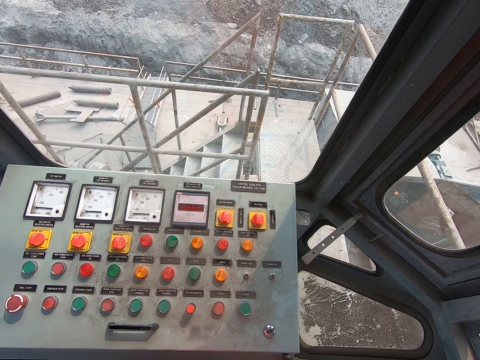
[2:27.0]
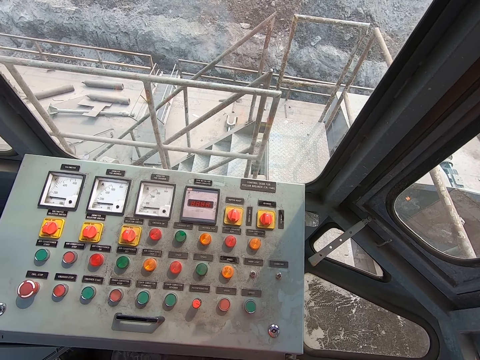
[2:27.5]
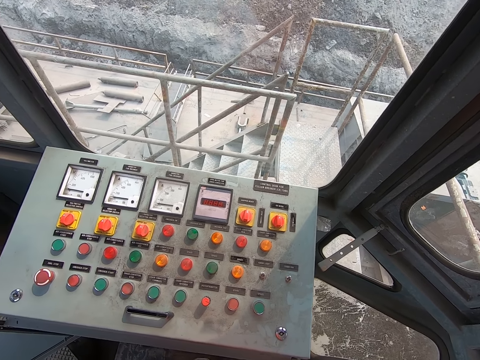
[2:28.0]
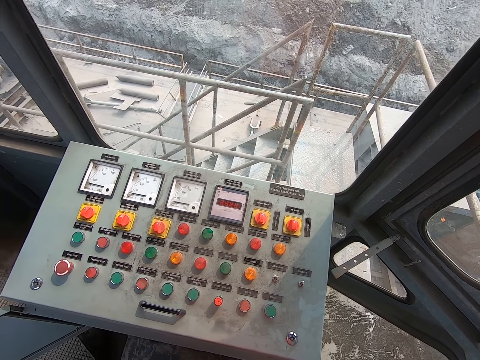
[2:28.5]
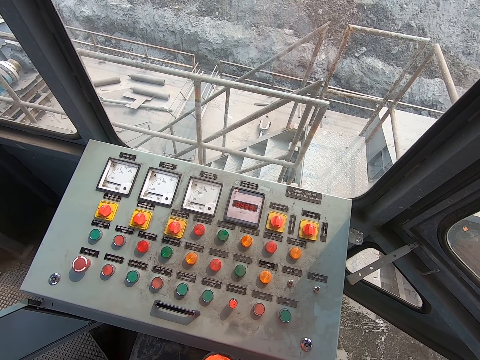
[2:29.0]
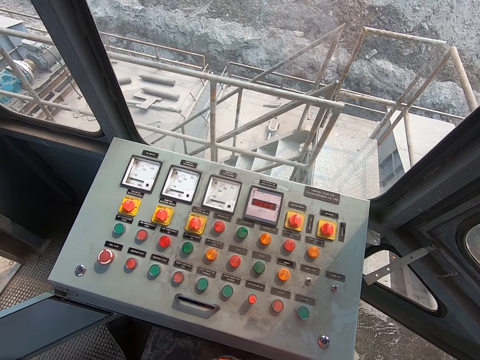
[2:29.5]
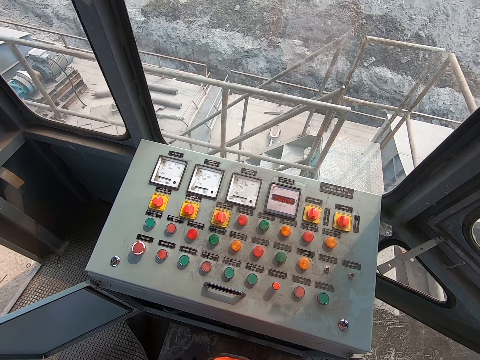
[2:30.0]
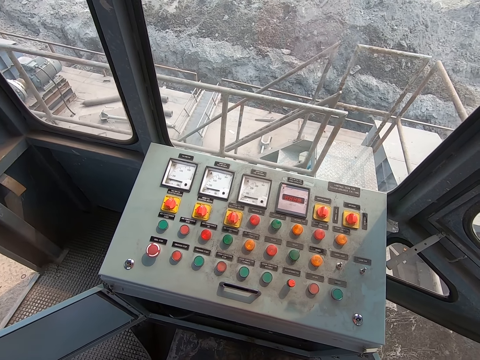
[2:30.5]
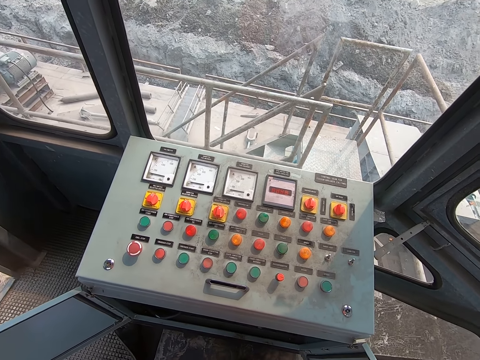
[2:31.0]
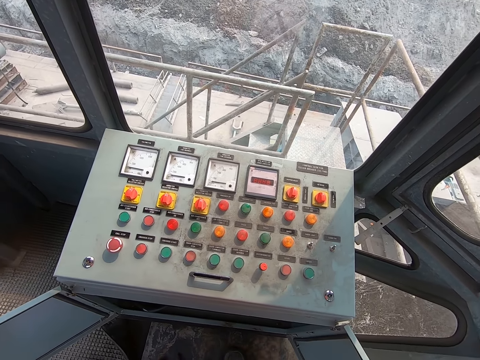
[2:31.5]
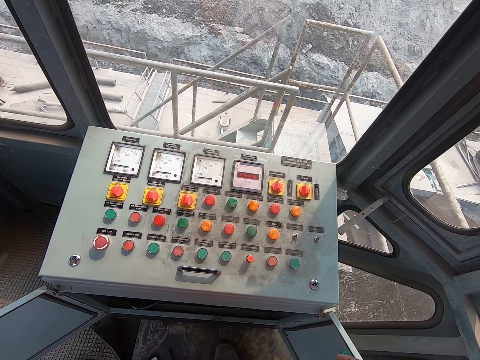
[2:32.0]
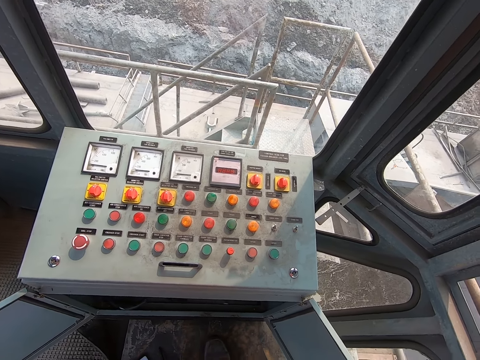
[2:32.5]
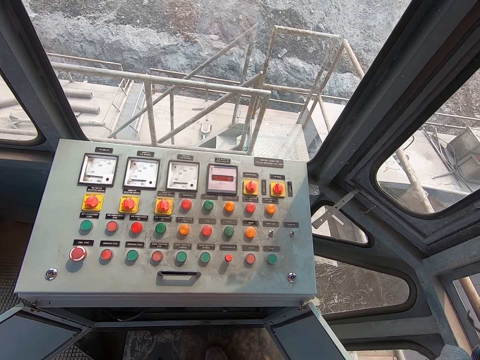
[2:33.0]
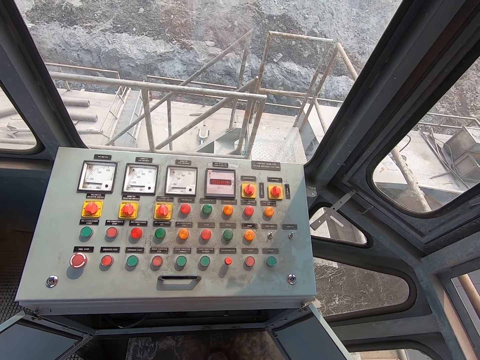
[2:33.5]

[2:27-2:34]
The camera wearer raises the hand.
